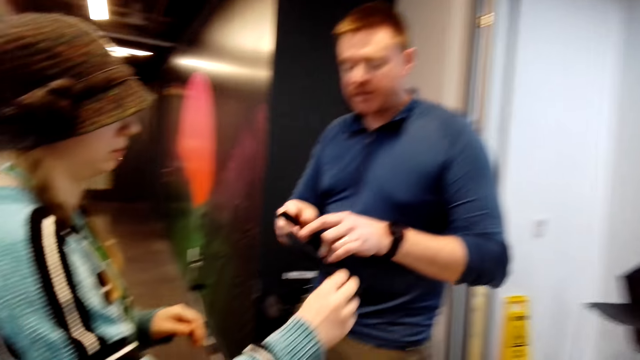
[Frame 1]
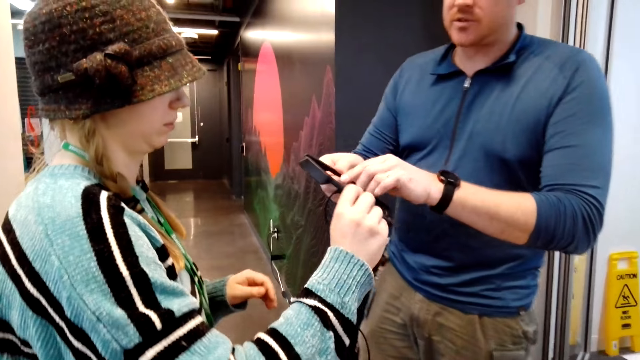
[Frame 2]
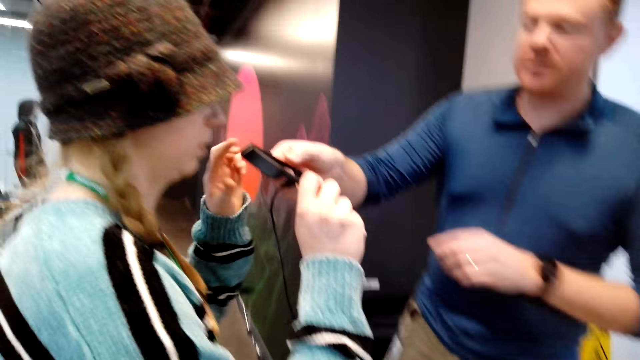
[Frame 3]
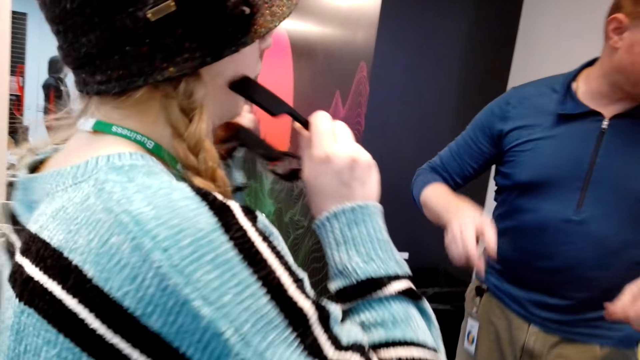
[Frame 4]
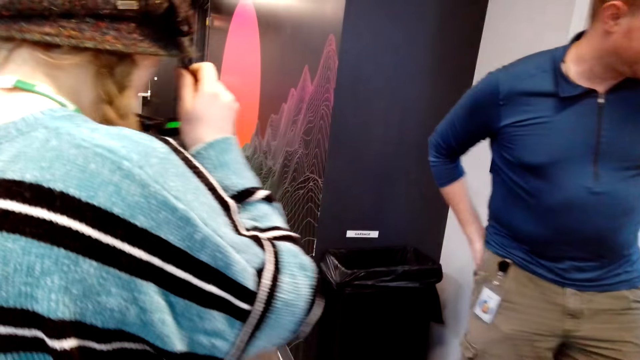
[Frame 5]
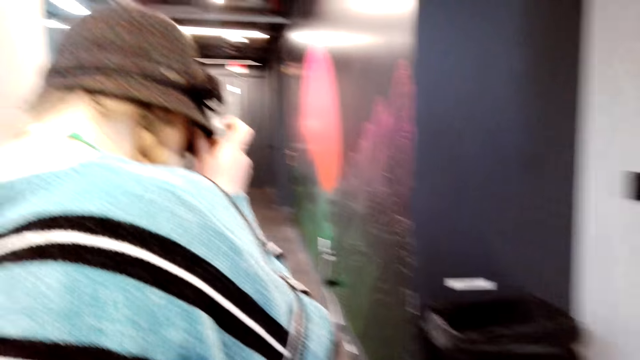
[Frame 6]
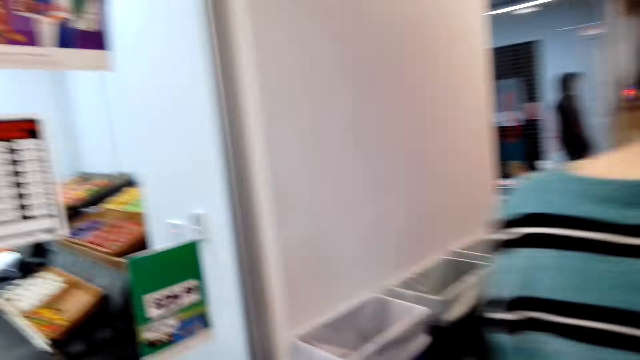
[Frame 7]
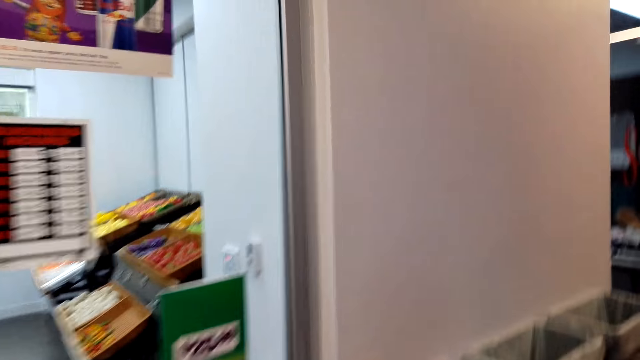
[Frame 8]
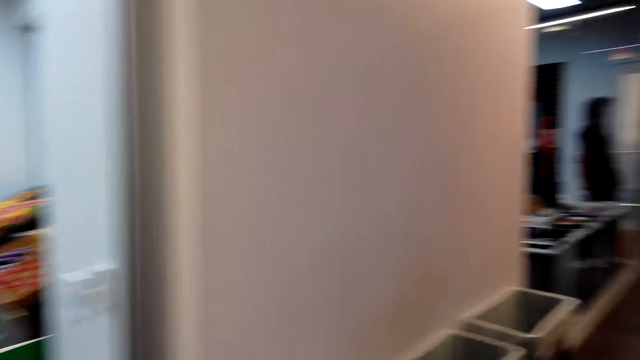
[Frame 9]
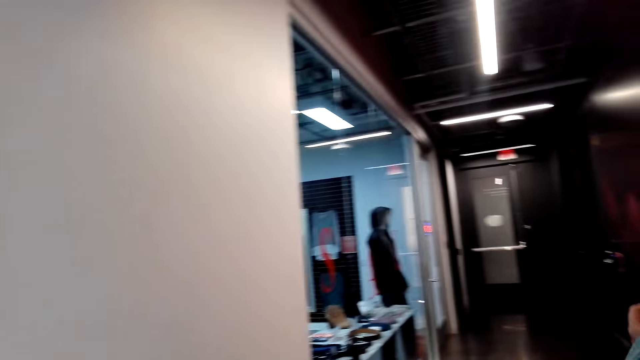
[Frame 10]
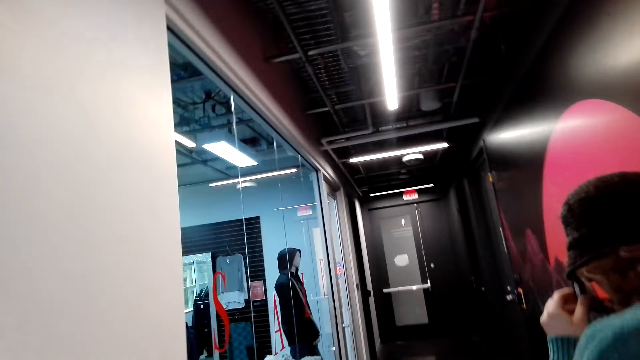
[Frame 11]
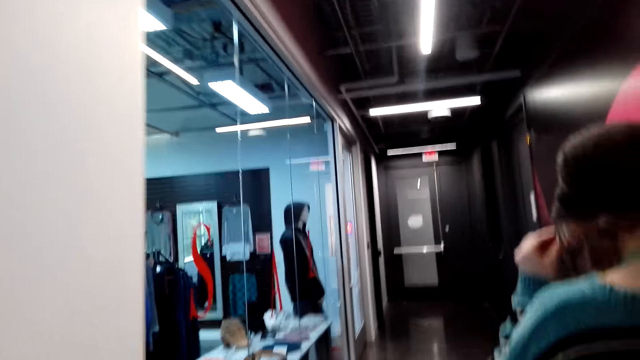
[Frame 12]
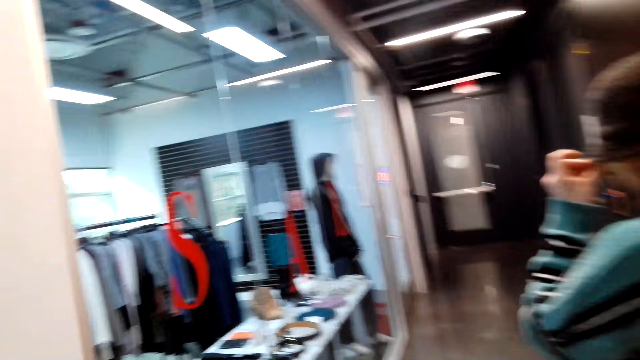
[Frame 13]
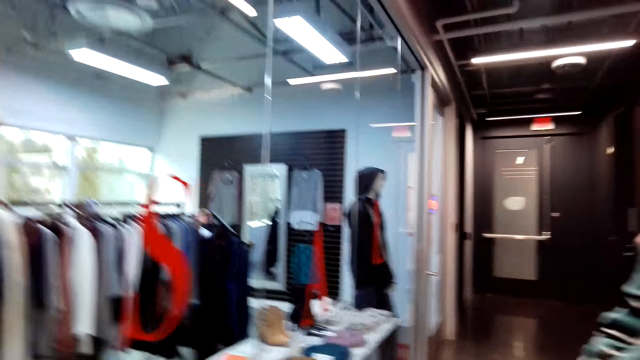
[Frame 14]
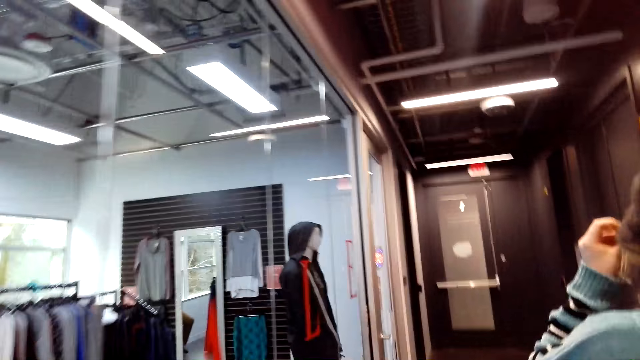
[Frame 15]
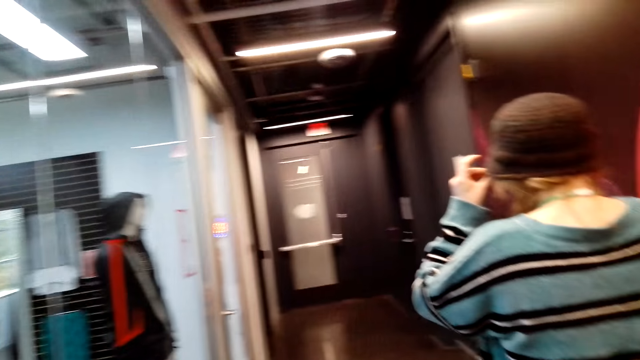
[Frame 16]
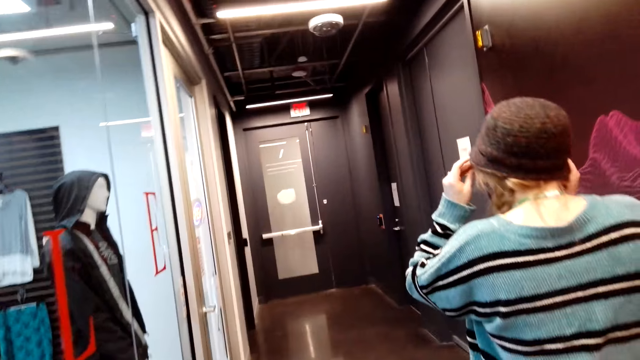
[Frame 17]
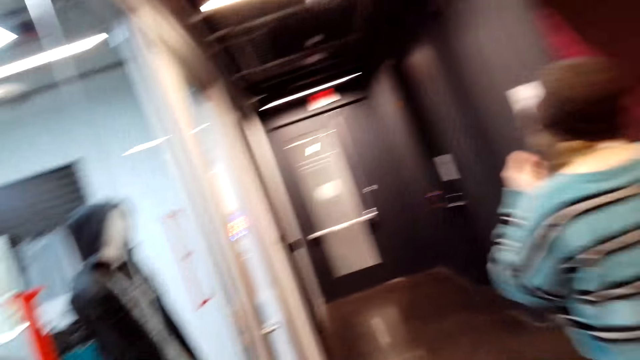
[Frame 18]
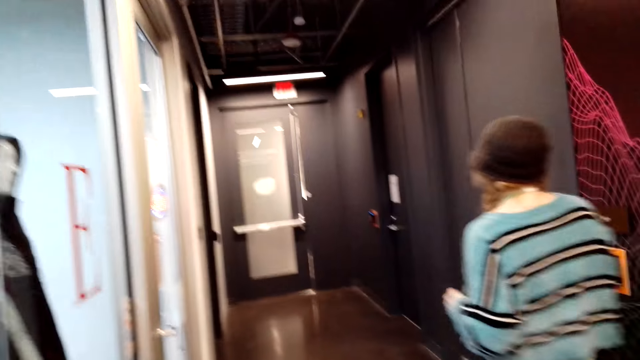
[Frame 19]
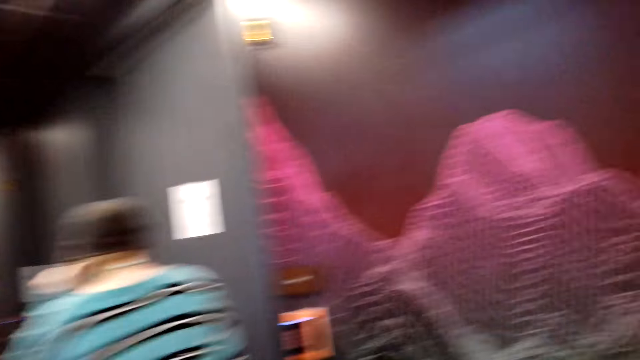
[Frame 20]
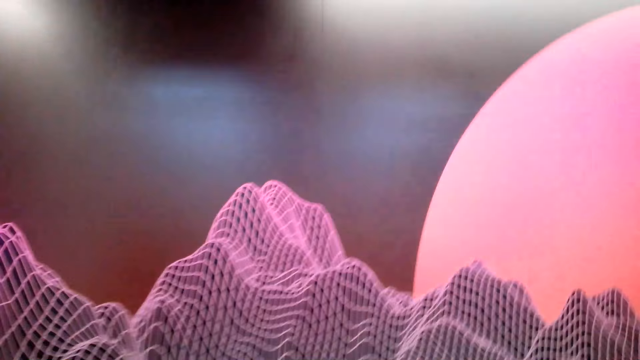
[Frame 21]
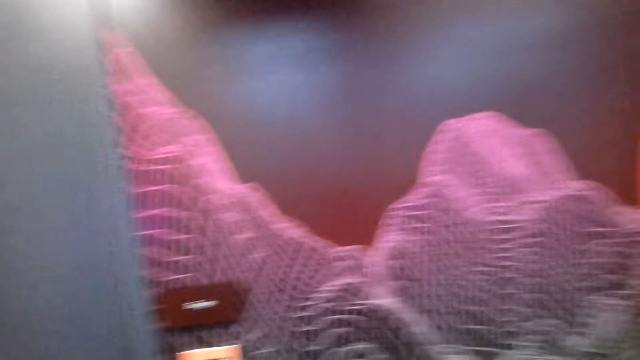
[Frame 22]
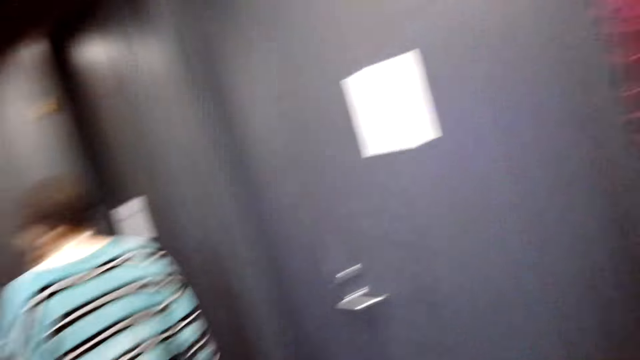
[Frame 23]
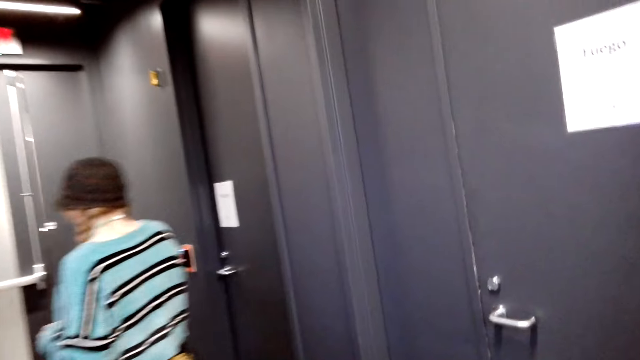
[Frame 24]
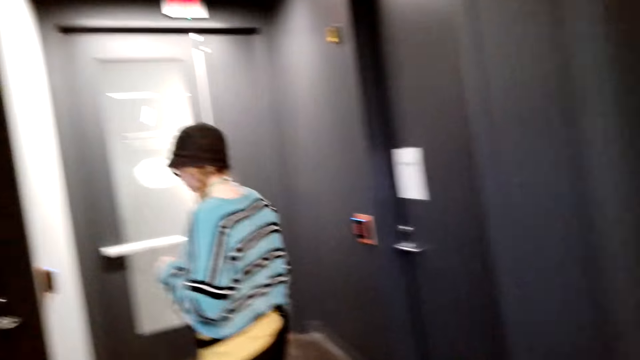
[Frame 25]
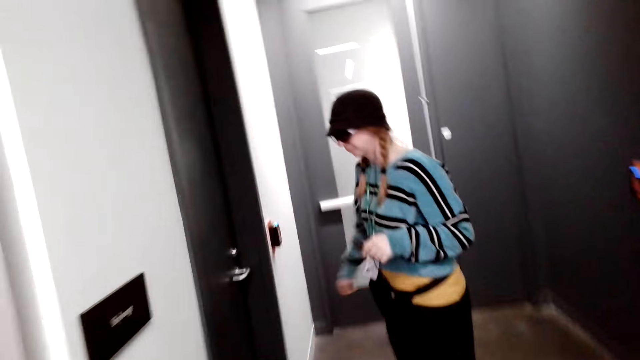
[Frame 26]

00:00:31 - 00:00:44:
The man gives the goggle to the lady. The lady holds the spectacles, wears the goggle and walks around. The camera wearer walks around. They walk in the shop.

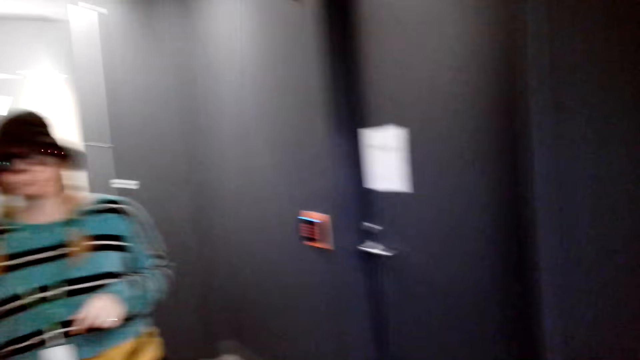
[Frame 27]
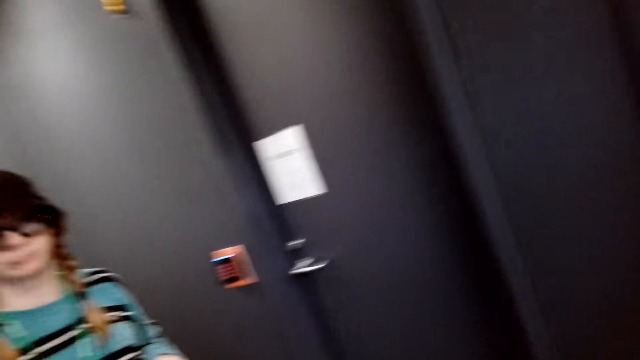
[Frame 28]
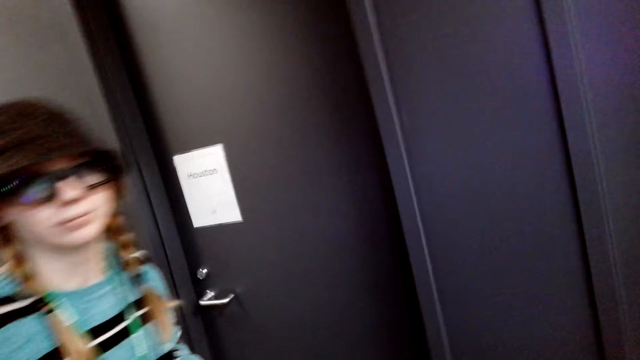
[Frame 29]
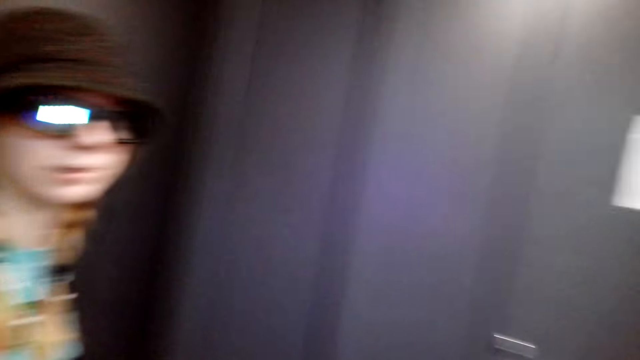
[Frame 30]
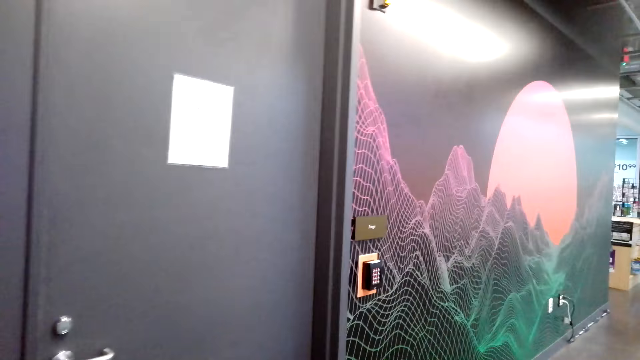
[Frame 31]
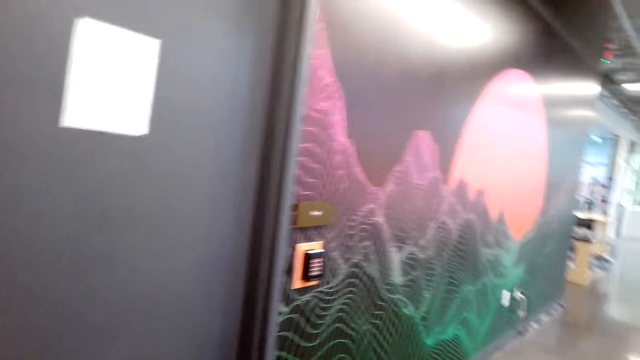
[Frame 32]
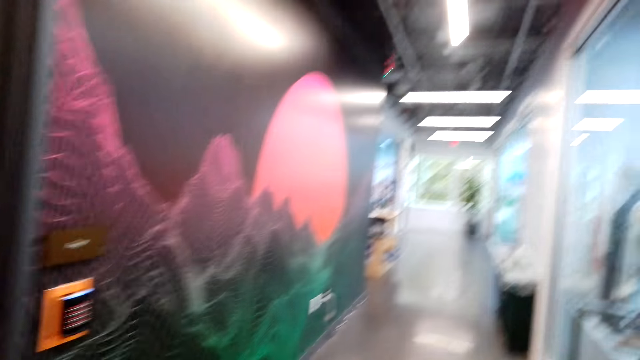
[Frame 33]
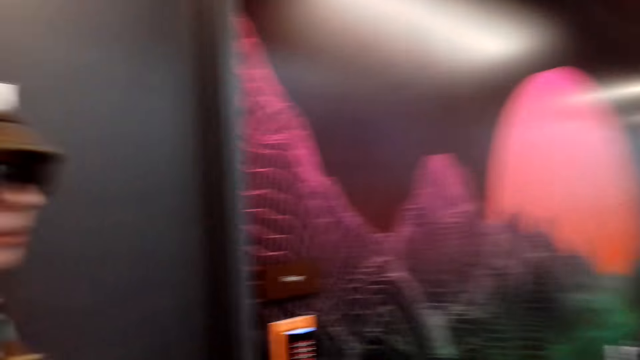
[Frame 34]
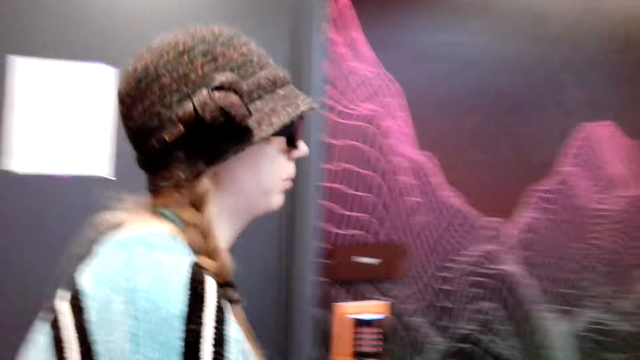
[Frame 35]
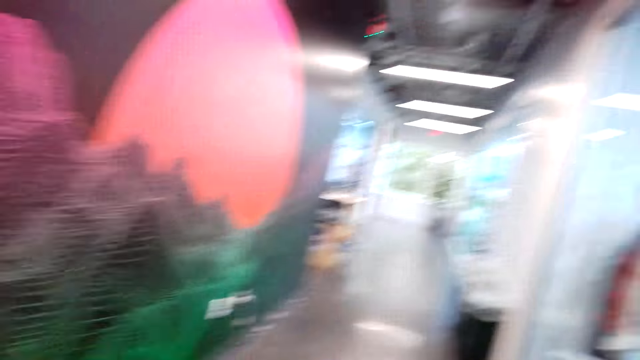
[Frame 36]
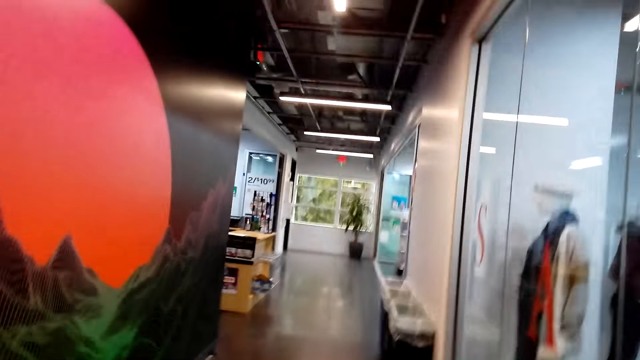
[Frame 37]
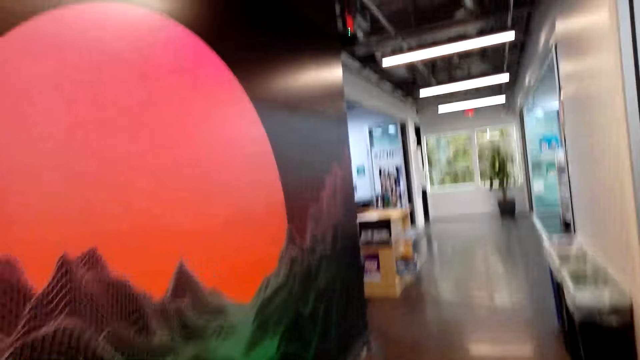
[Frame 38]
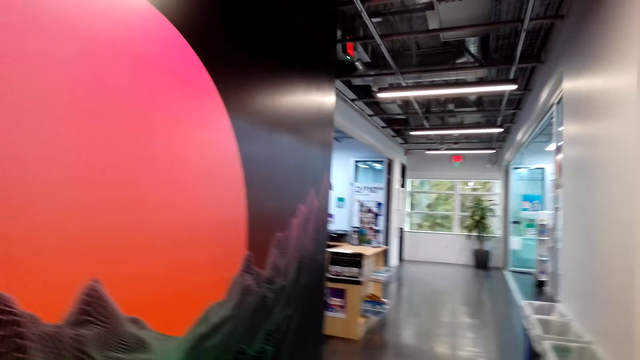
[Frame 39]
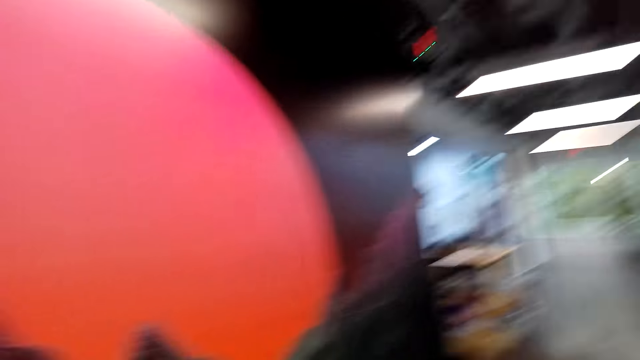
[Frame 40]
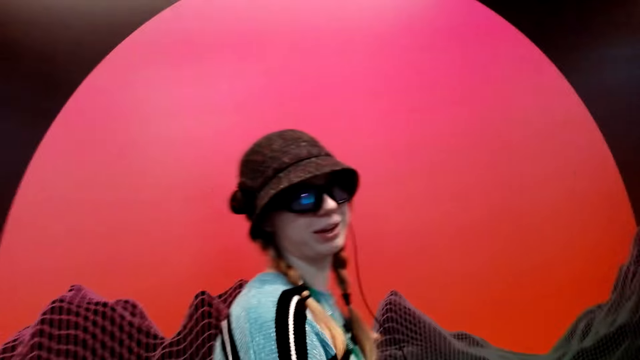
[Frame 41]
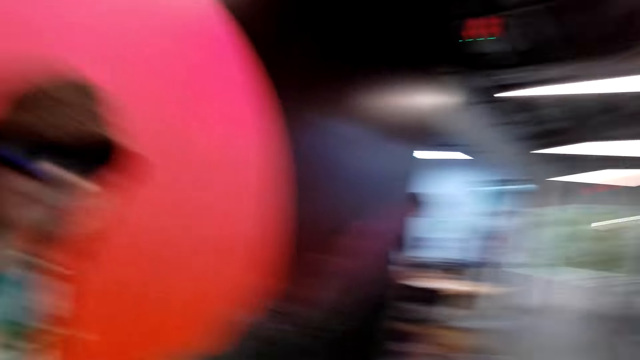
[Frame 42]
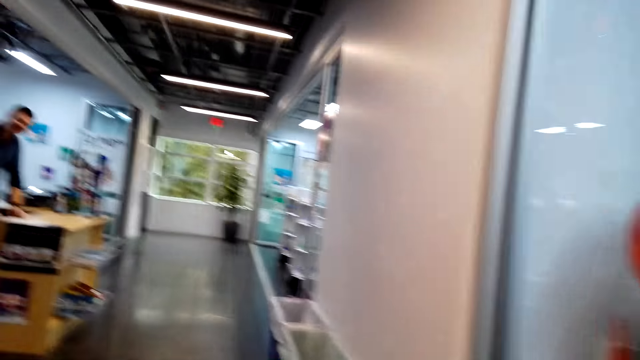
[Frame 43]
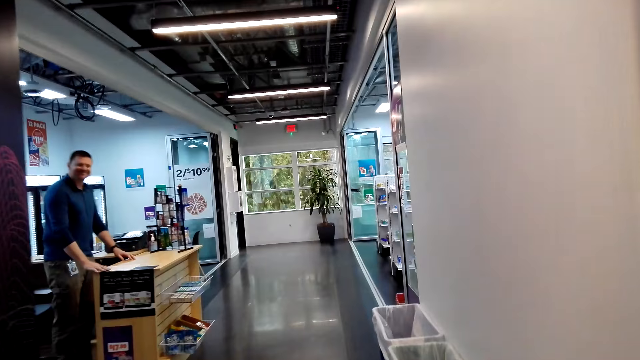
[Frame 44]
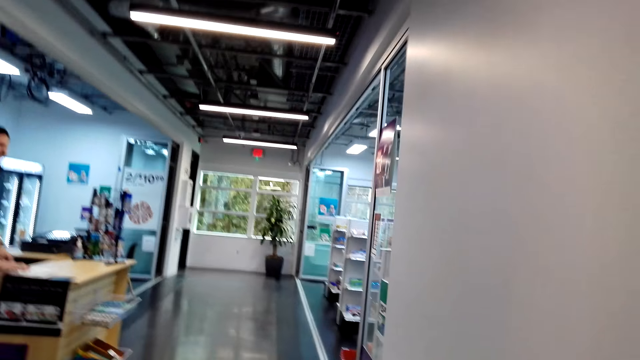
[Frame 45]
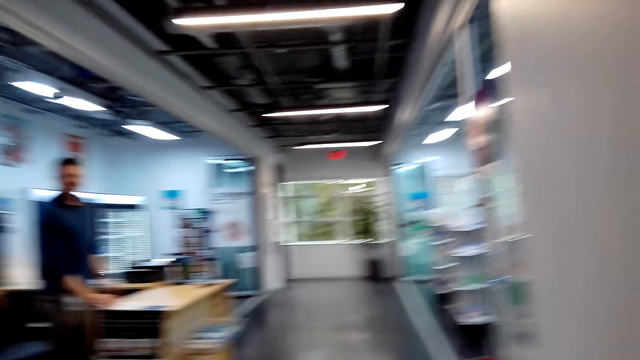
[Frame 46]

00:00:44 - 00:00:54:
The lady talks with the camera wearer. They look around. They walk around. The lady looks at a person.
